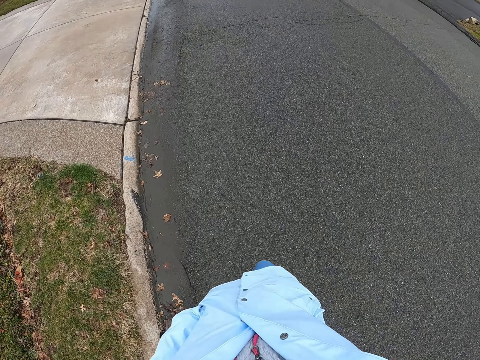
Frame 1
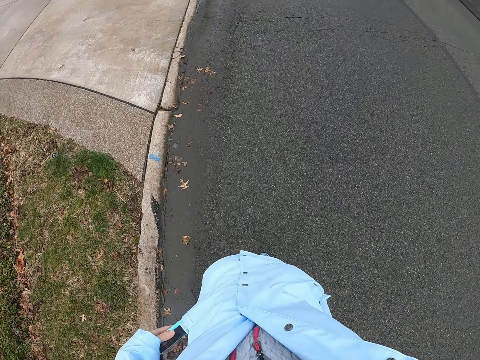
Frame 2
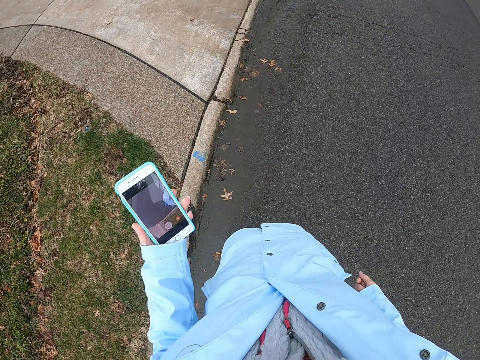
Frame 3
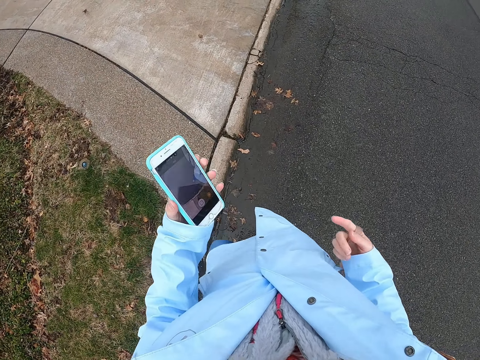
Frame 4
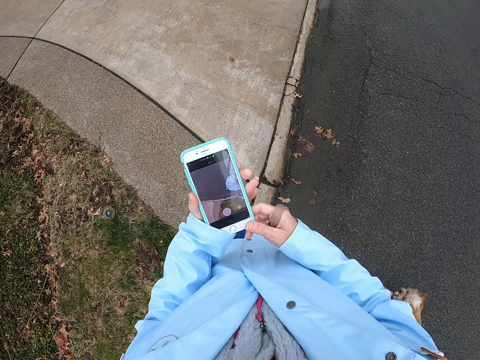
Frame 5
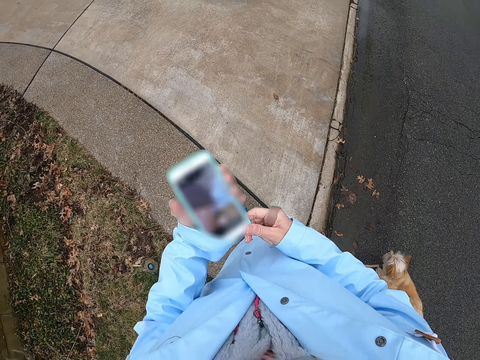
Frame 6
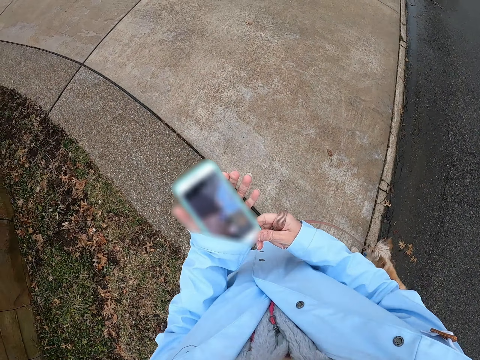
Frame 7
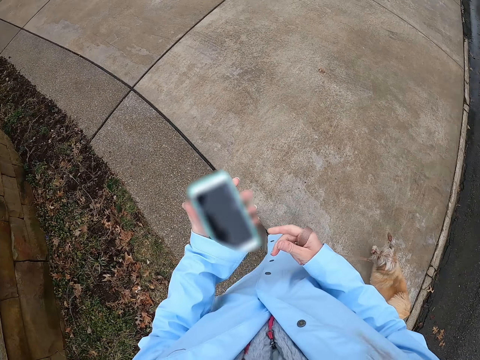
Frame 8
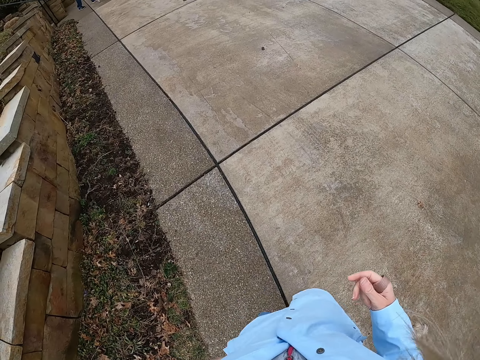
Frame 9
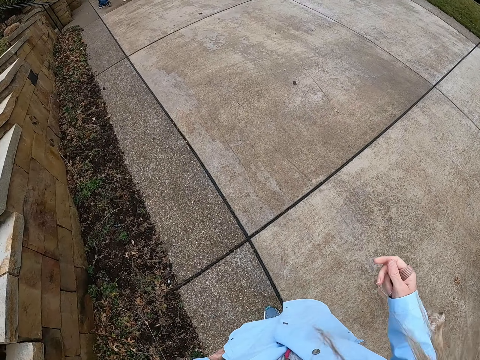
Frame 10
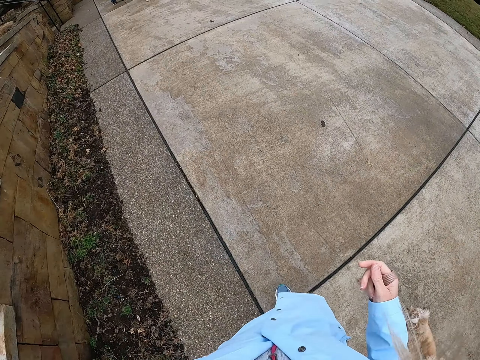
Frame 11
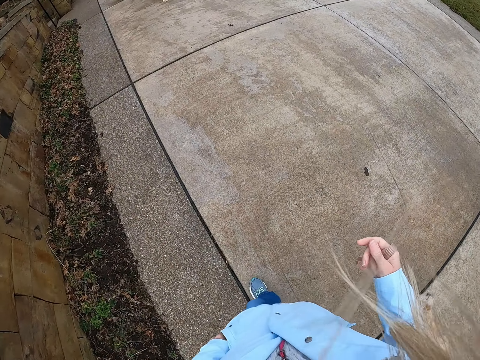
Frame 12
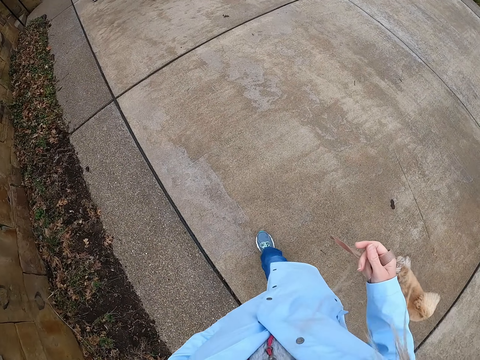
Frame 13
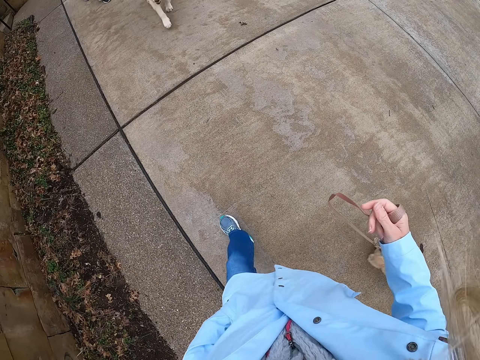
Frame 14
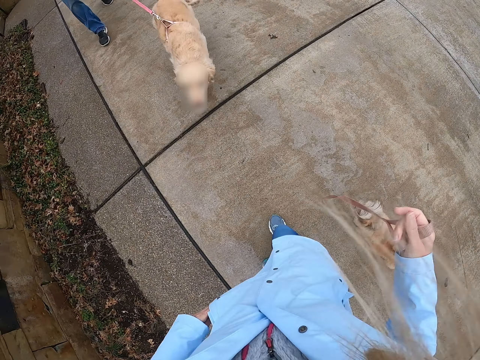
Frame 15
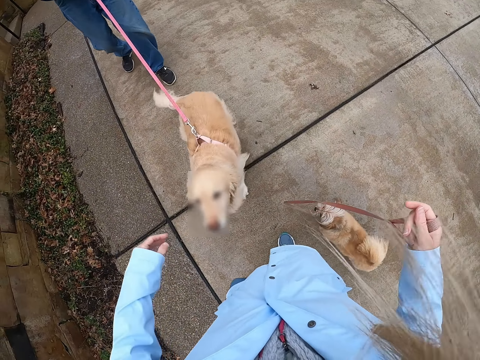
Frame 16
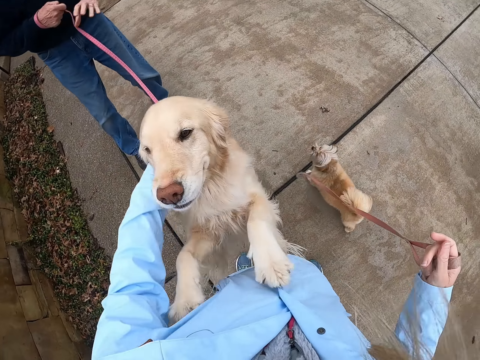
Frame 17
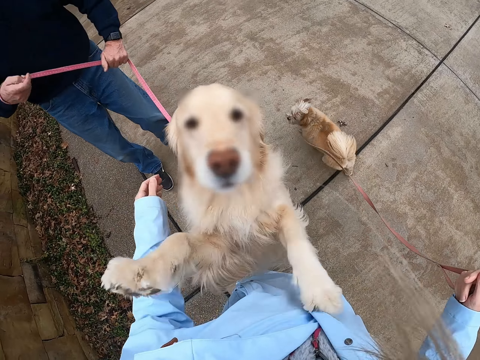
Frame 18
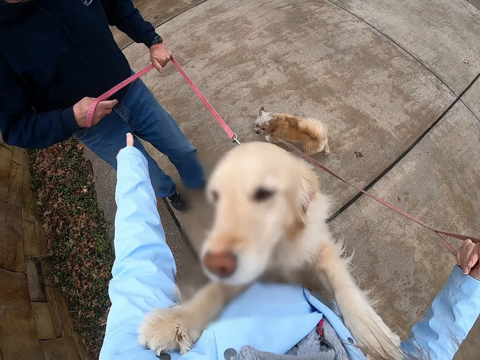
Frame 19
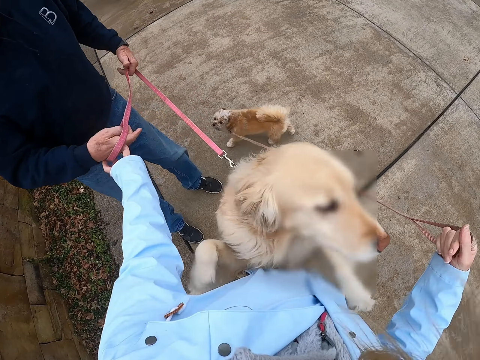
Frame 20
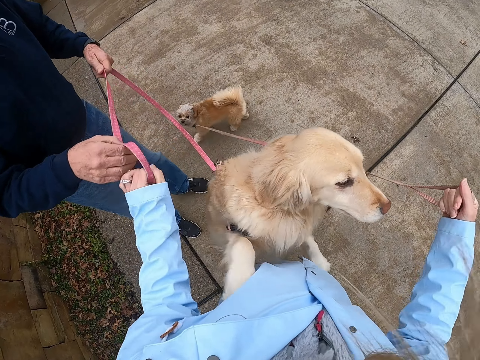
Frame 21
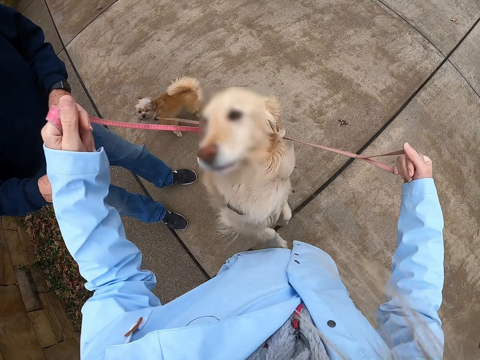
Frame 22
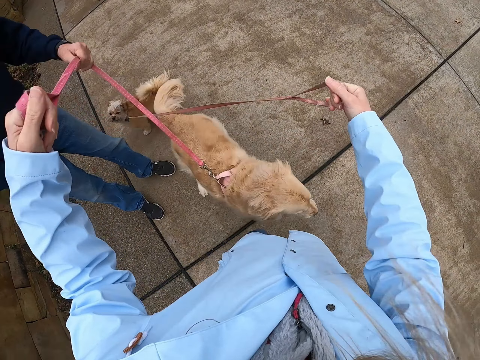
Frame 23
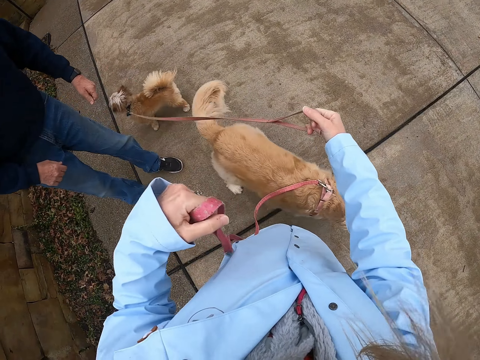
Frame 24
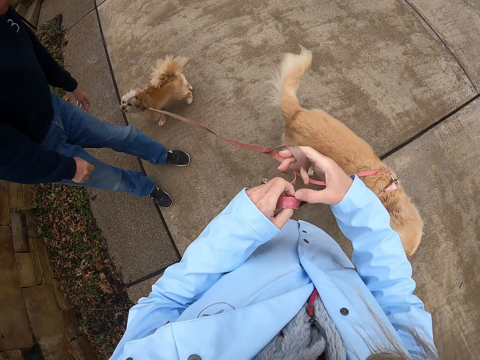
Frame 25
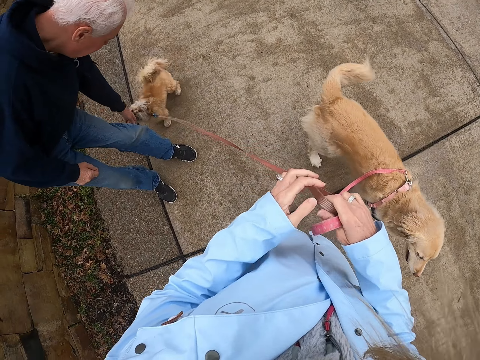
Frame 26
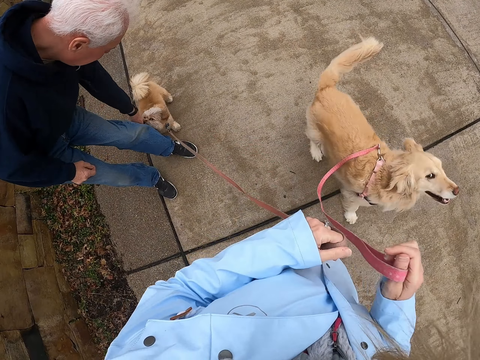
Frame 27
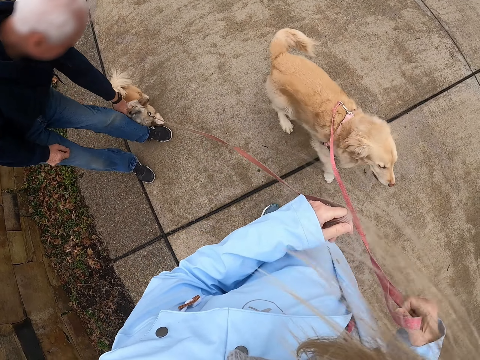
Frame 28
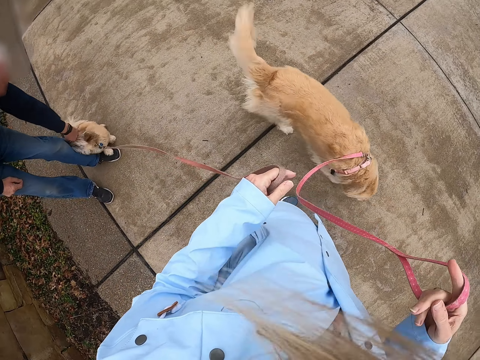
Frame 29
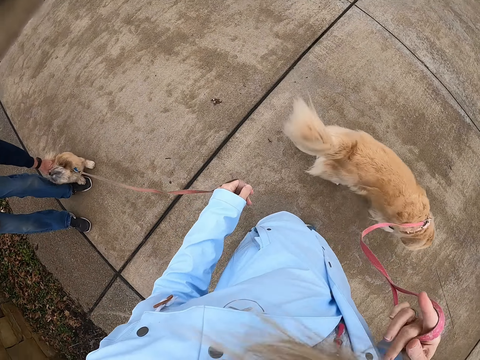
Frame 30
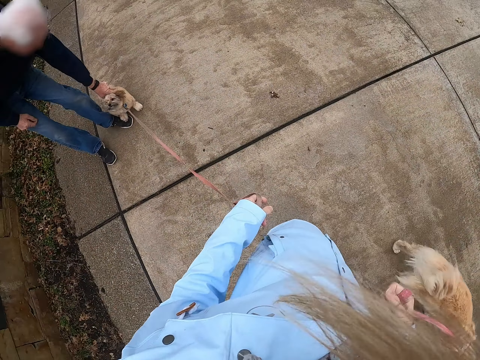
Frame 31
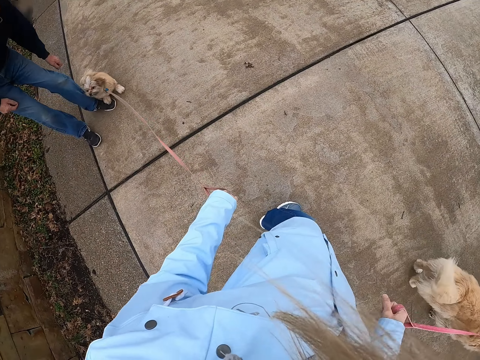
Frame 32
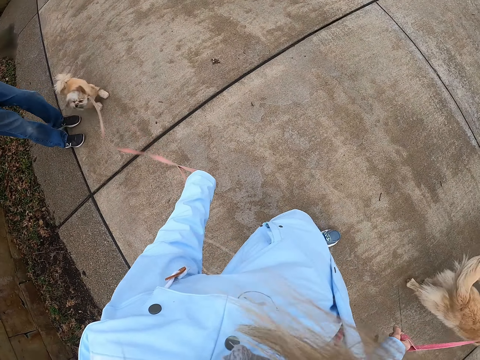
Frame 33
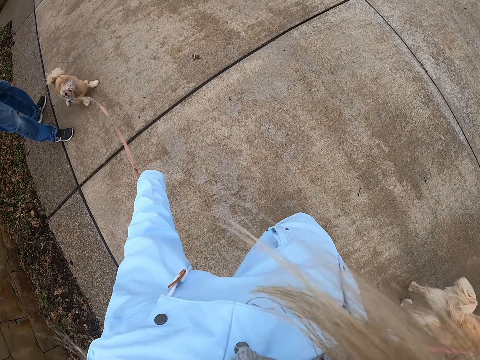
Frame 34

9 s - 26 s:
The camera wearer removes the phone from the pocket. They hold the phone with both hands. They operate the phone. They put the phone away. They walk on a pavement. They pet a dog. They take the dog rope or leashes from a person. The person gives out the dog leashes. The camera wearer exchanges the sides of the rope hand. The person pets a dog.

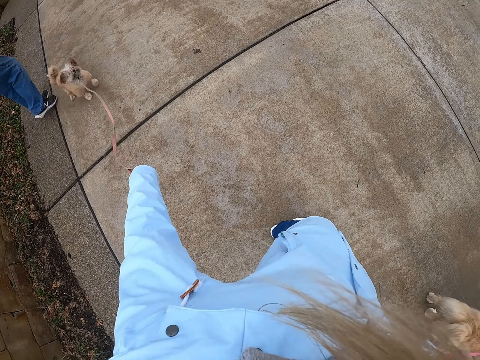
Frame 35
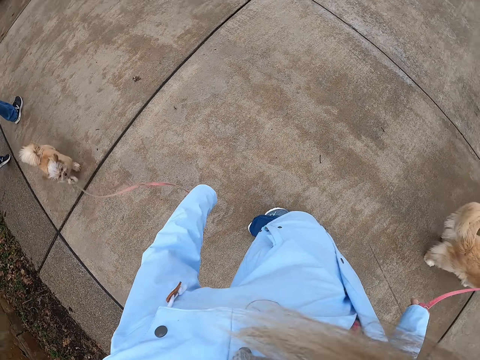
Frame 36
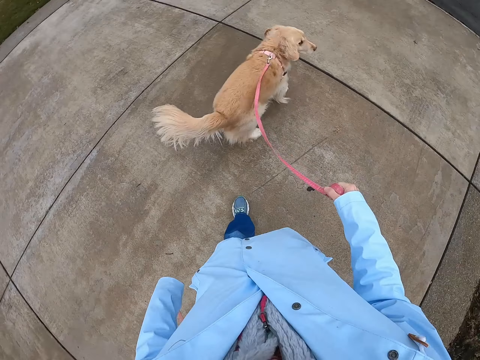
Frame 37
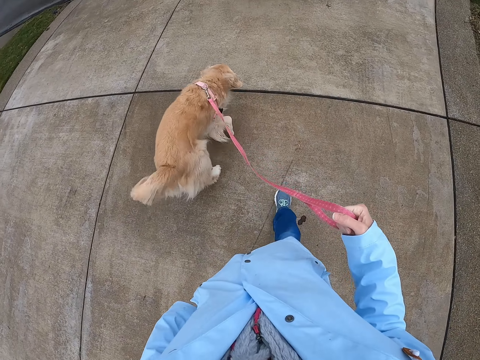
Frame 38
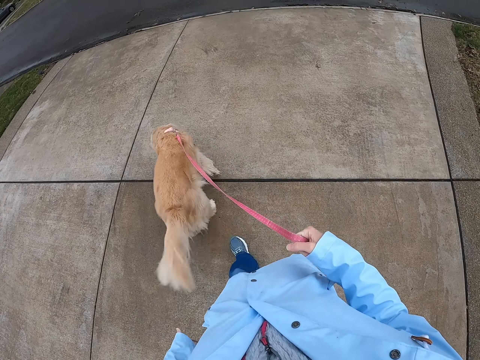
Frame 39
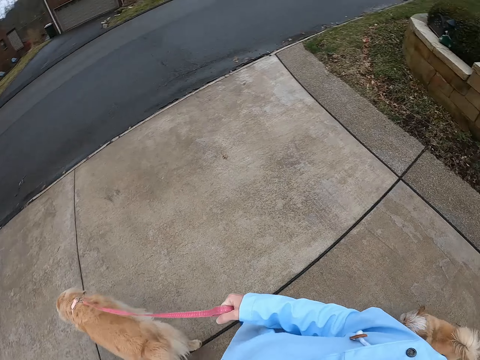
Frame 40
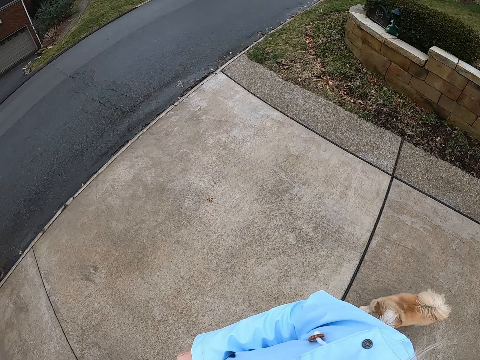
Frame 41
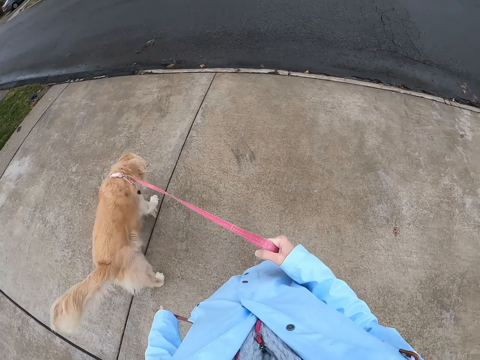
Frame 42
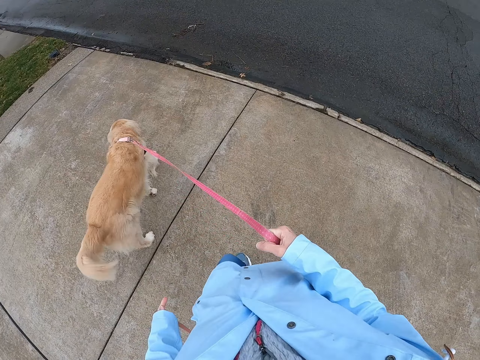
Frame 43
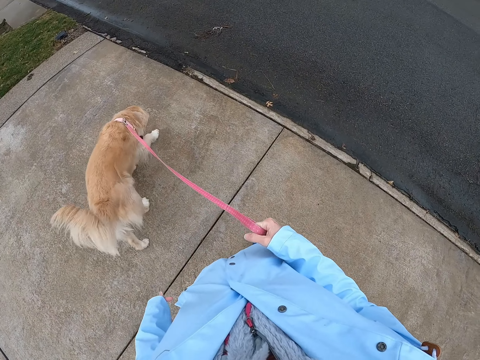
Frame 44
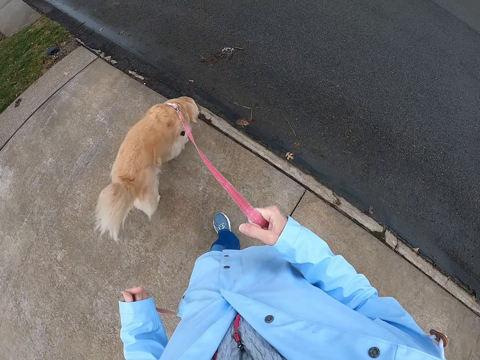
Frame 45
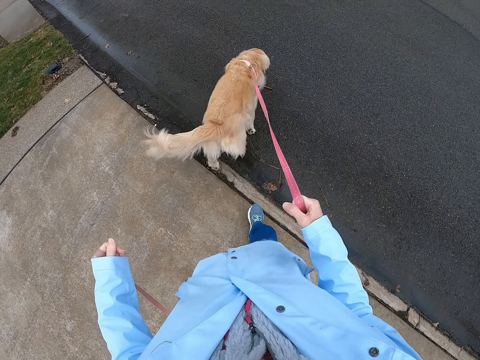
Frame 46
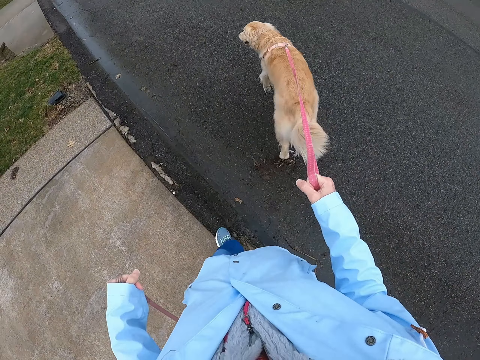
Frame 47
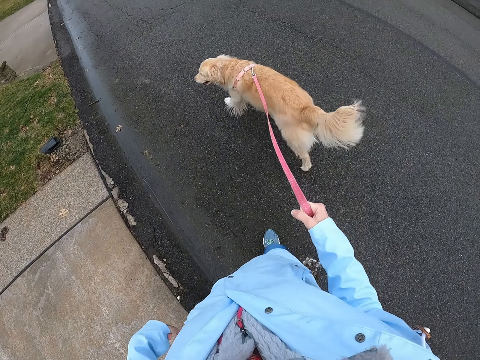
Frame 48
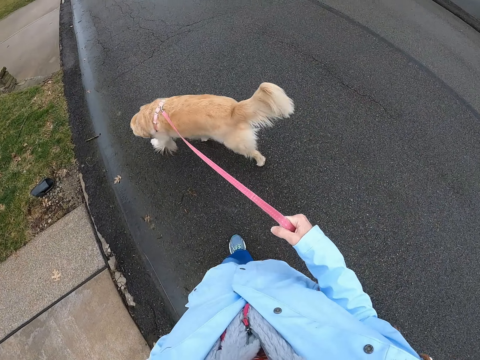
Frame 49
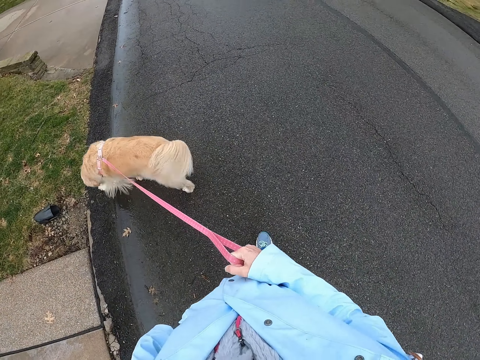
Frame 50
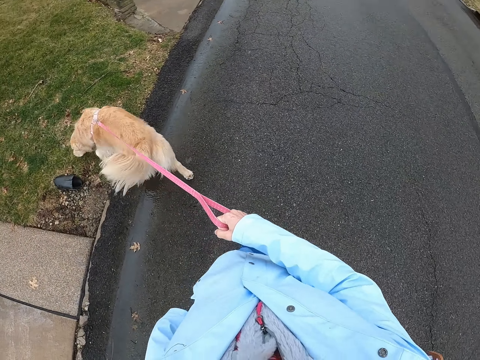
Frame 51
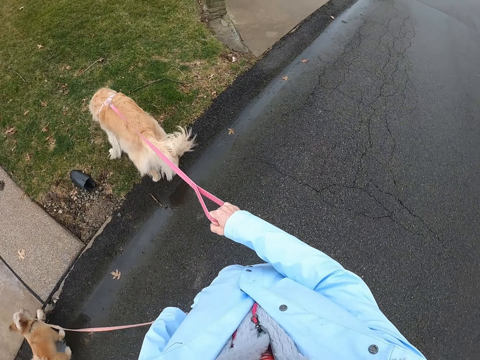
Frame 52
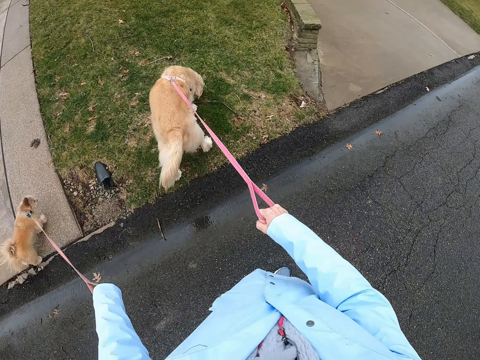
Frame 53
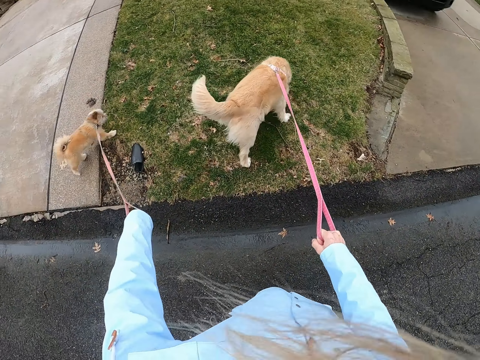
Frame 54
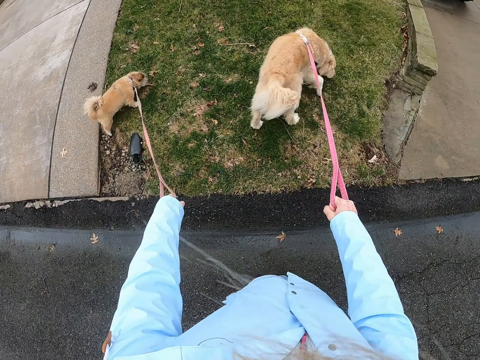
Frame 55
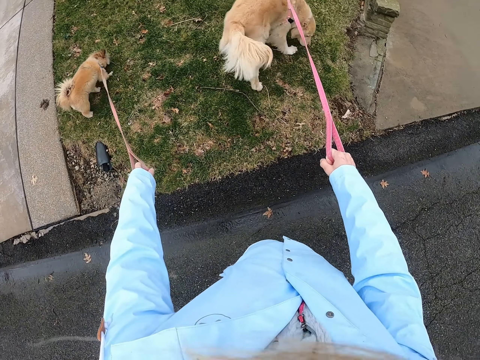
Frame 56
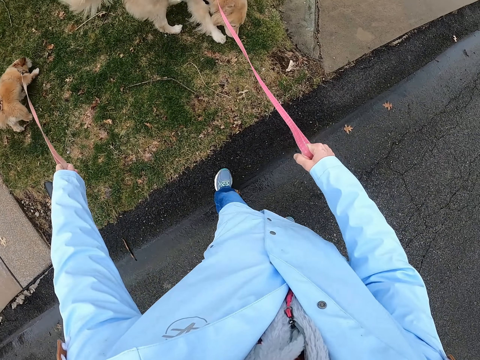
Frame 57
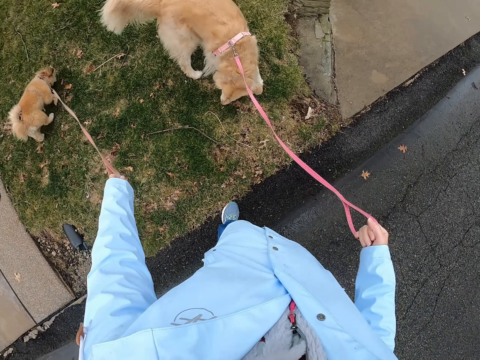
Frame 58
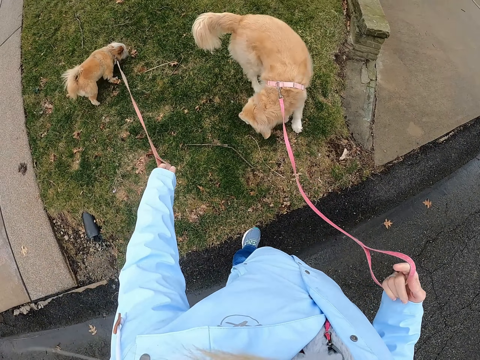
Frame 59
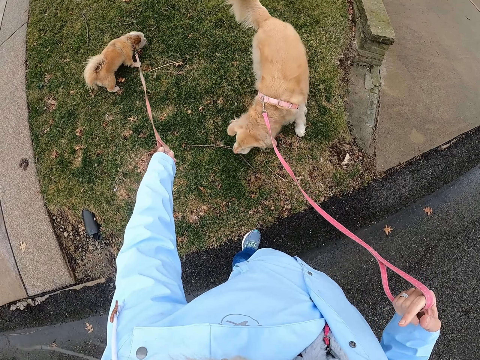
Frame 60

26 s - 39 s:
The camera wearer walks around with the dogs on a pavement. They walk on a tarmac. They stop on the tarmac.
